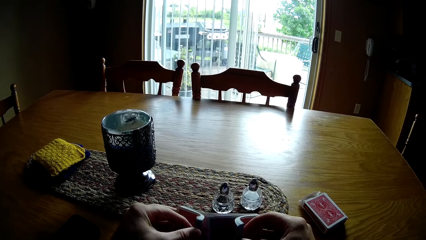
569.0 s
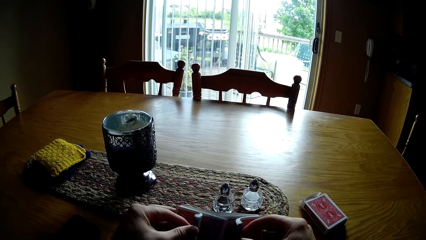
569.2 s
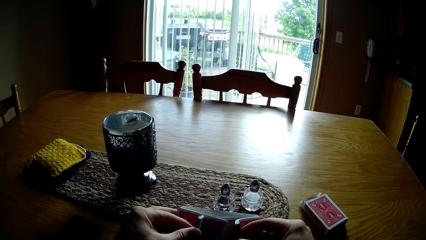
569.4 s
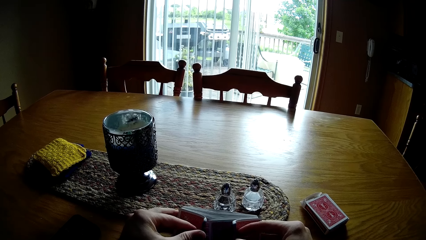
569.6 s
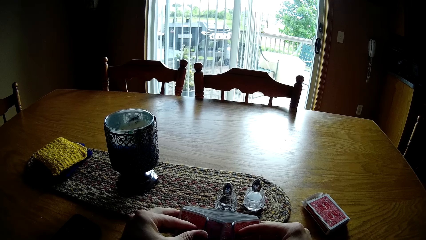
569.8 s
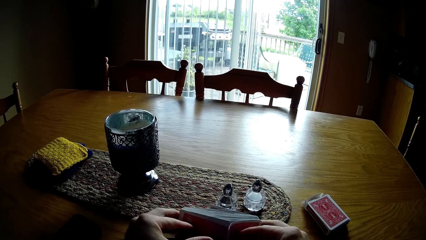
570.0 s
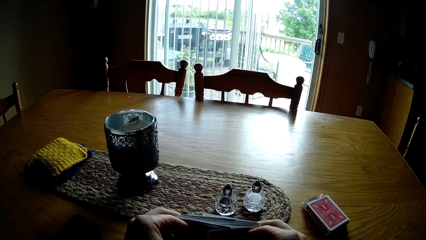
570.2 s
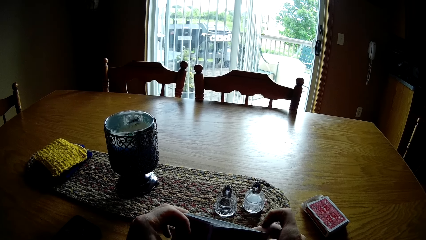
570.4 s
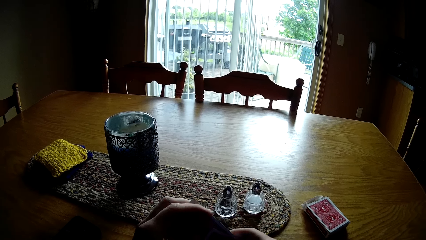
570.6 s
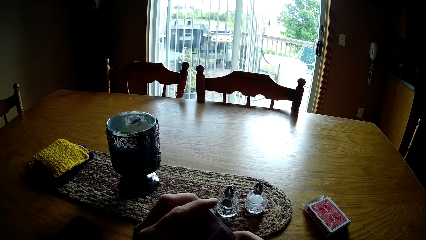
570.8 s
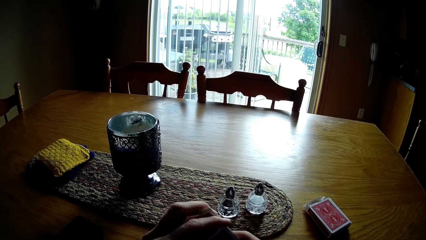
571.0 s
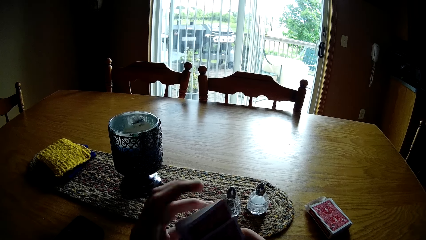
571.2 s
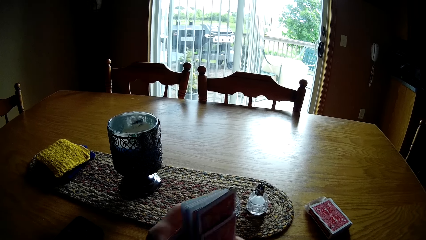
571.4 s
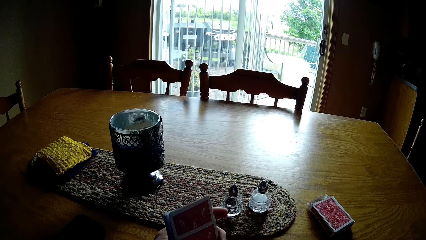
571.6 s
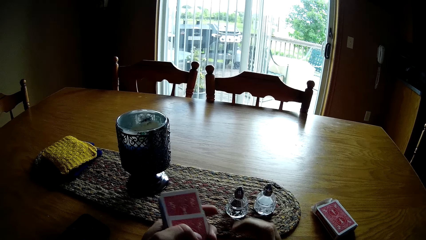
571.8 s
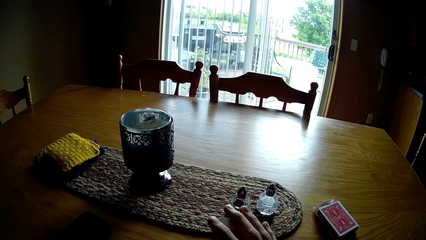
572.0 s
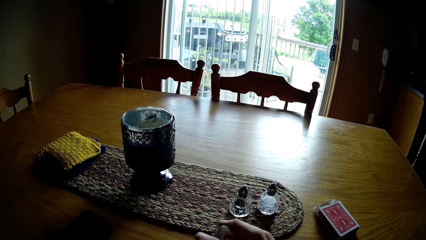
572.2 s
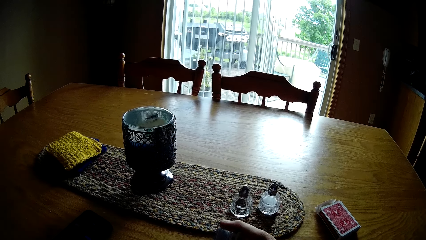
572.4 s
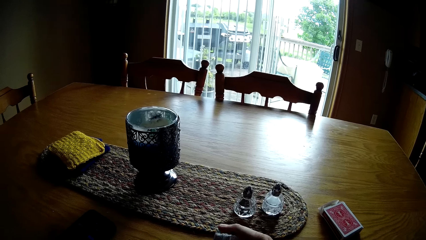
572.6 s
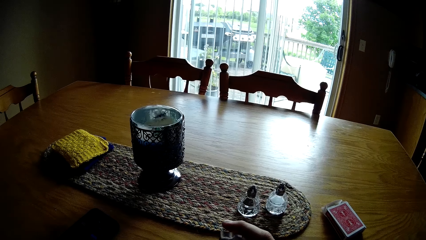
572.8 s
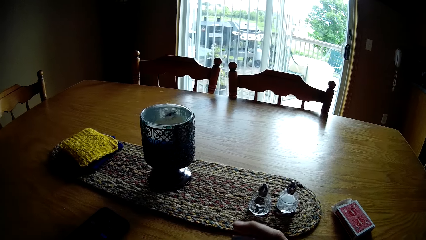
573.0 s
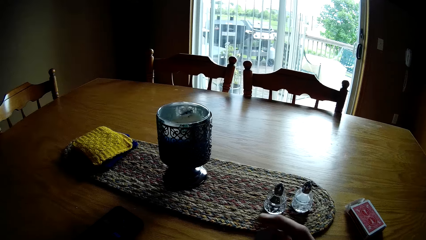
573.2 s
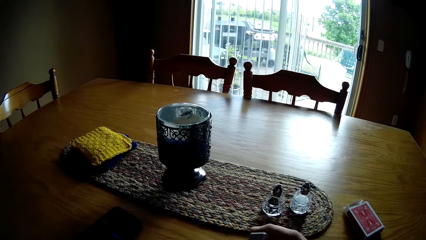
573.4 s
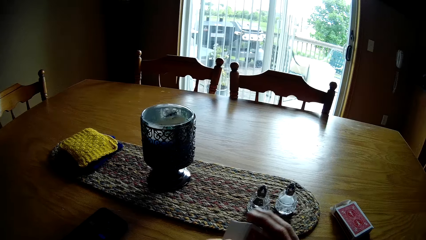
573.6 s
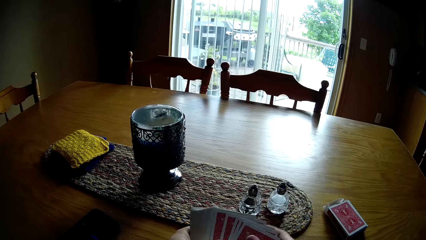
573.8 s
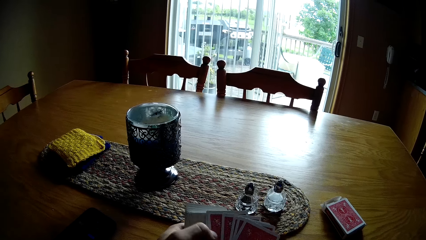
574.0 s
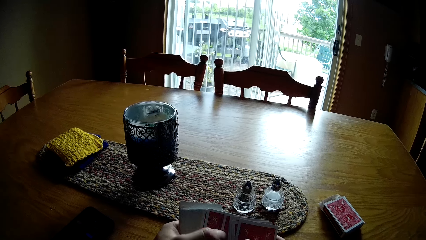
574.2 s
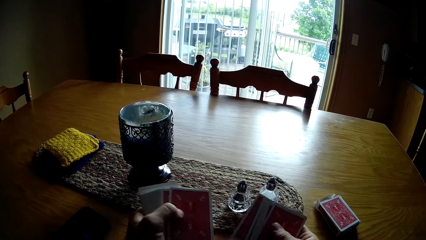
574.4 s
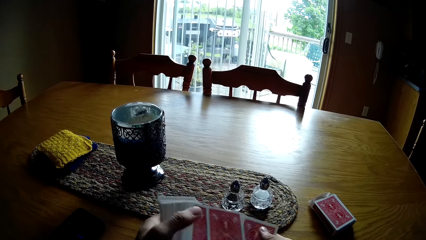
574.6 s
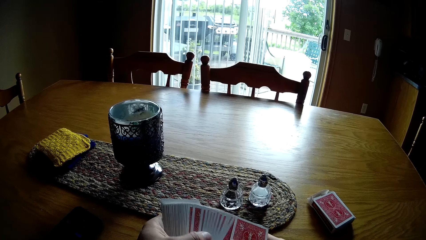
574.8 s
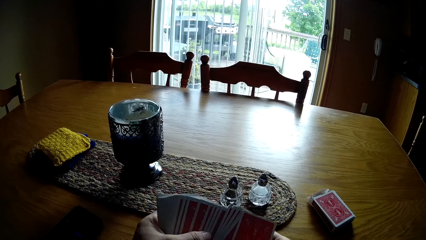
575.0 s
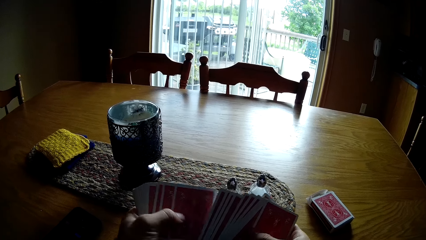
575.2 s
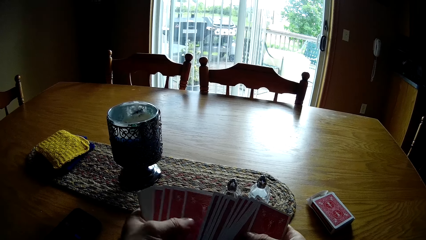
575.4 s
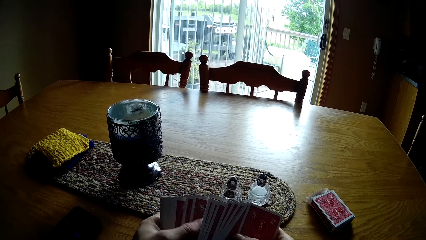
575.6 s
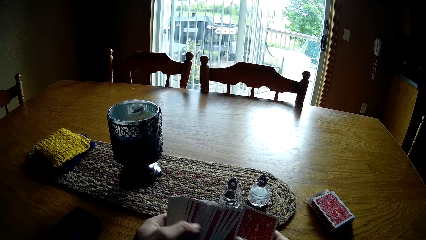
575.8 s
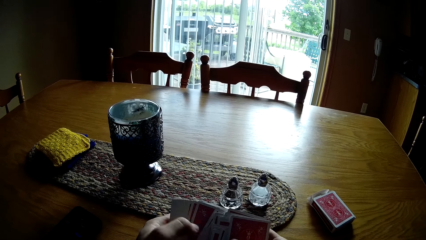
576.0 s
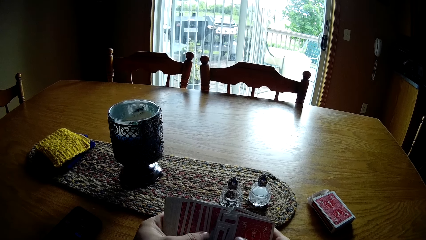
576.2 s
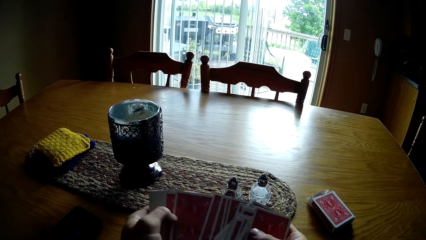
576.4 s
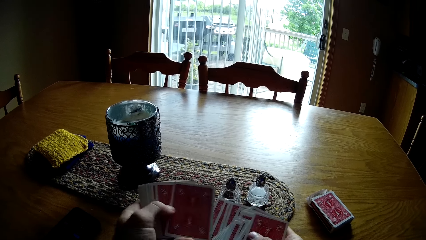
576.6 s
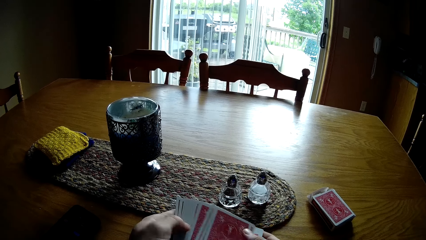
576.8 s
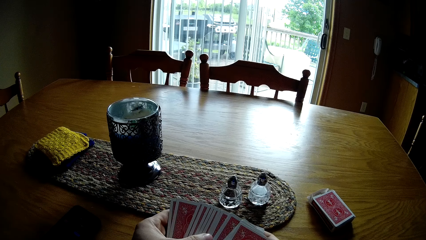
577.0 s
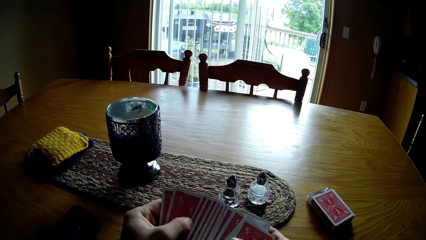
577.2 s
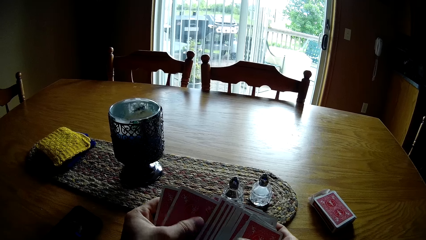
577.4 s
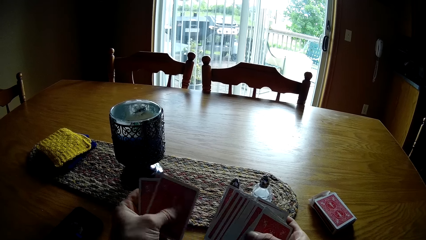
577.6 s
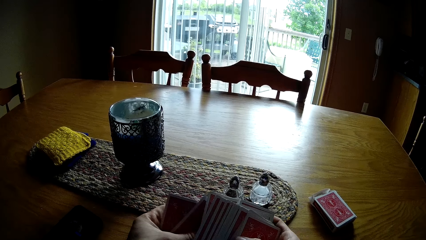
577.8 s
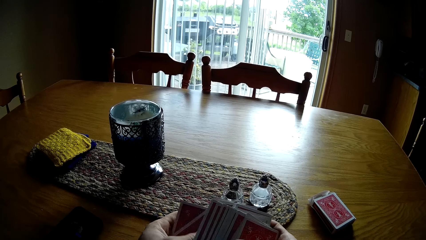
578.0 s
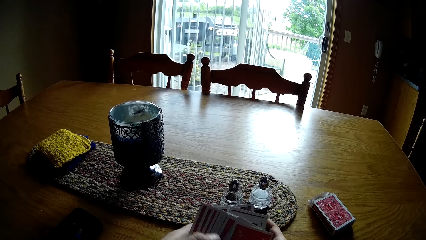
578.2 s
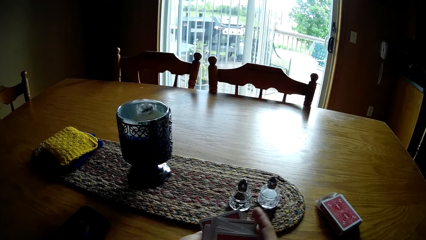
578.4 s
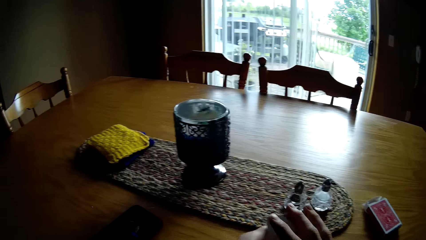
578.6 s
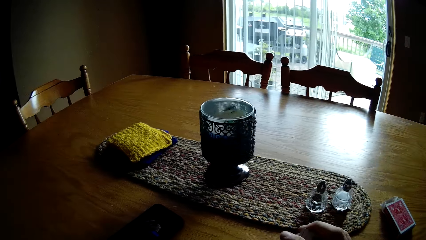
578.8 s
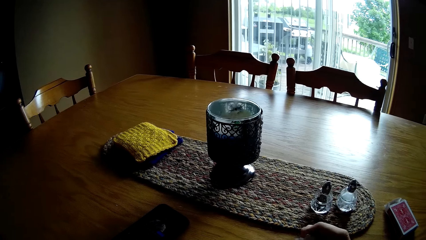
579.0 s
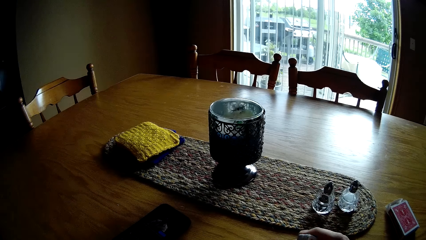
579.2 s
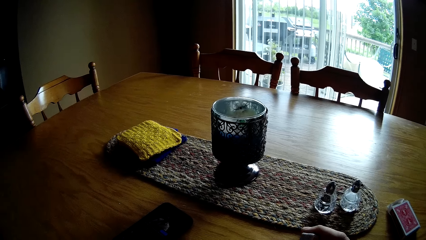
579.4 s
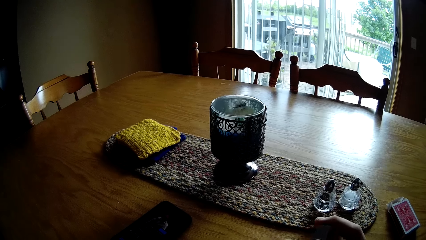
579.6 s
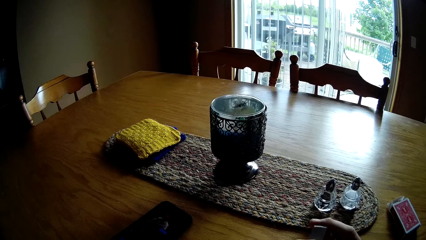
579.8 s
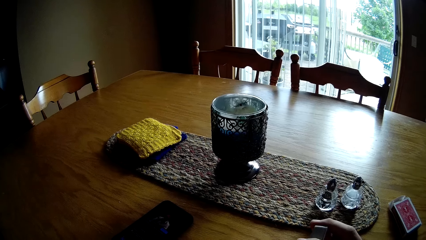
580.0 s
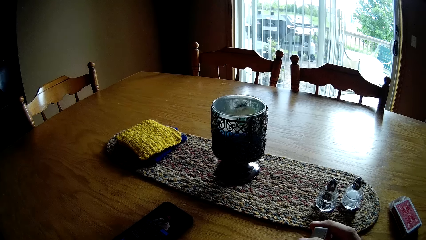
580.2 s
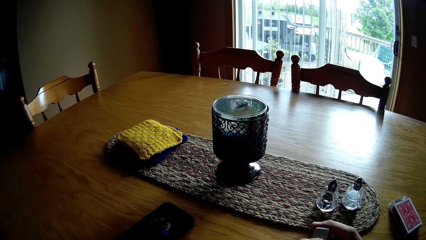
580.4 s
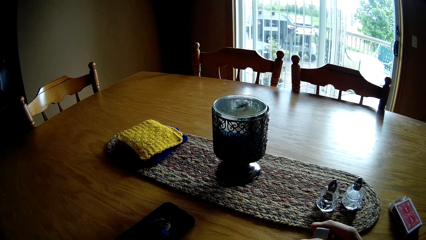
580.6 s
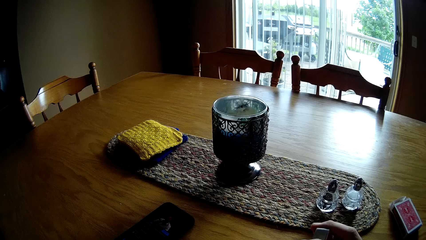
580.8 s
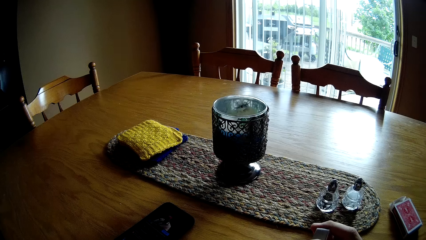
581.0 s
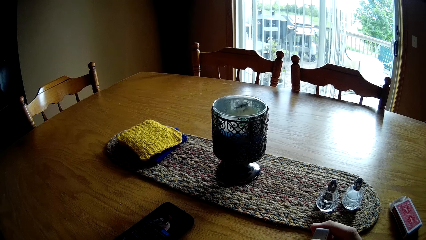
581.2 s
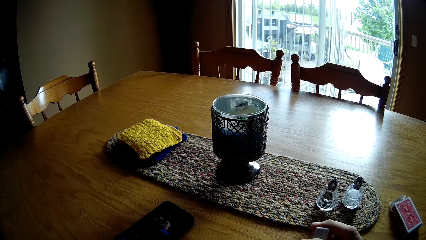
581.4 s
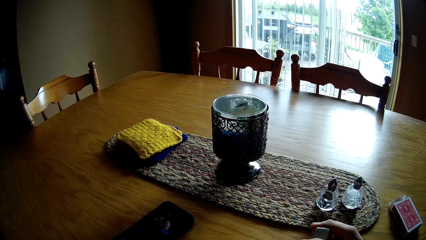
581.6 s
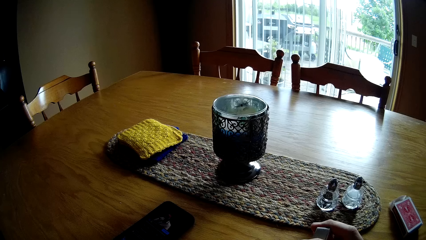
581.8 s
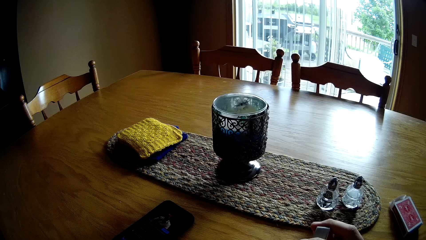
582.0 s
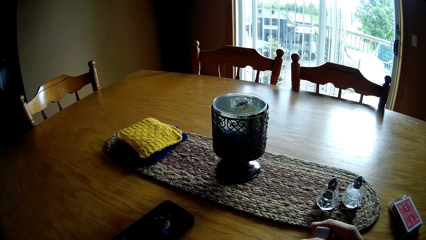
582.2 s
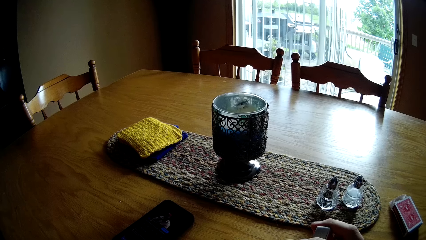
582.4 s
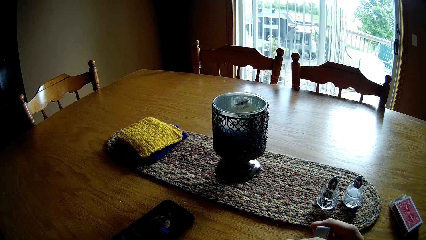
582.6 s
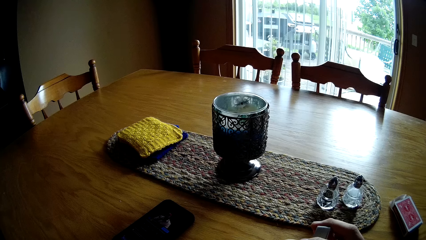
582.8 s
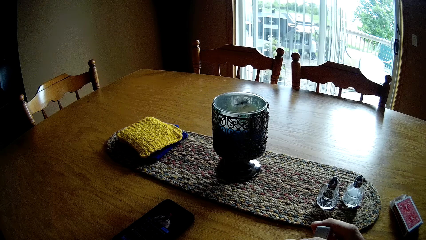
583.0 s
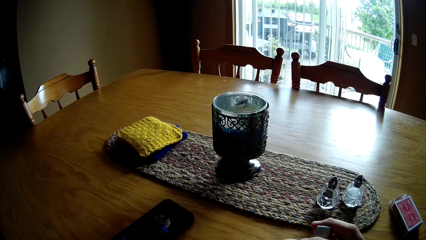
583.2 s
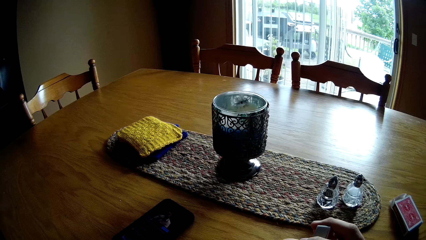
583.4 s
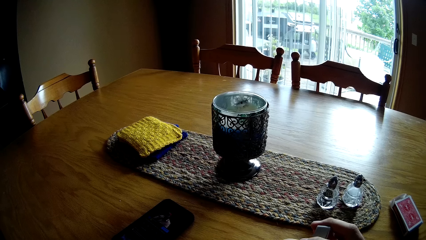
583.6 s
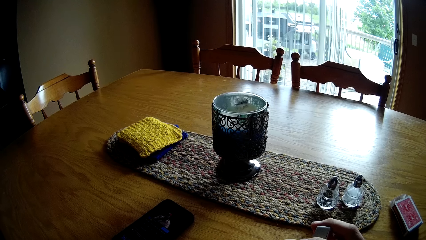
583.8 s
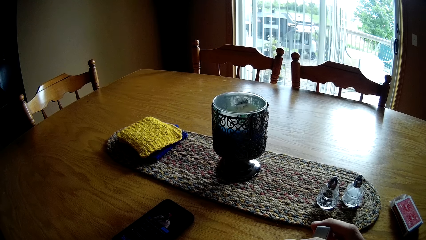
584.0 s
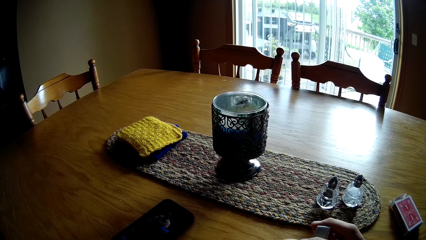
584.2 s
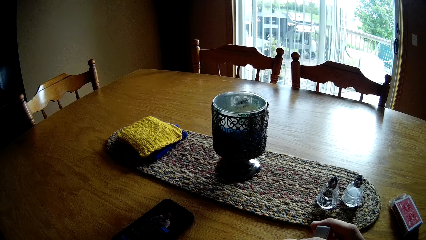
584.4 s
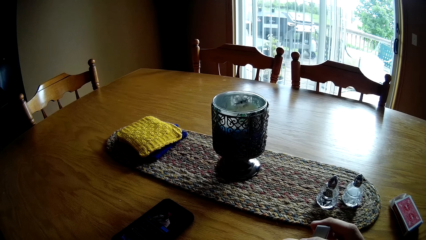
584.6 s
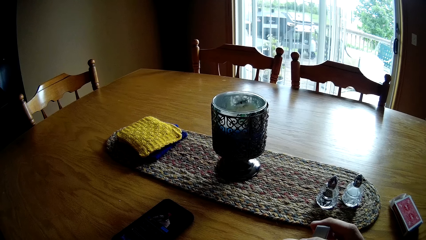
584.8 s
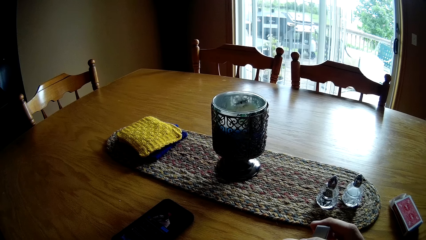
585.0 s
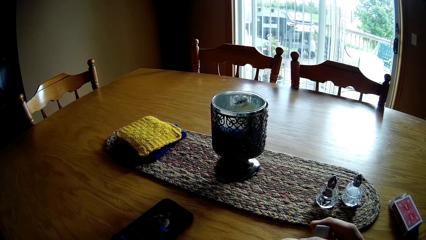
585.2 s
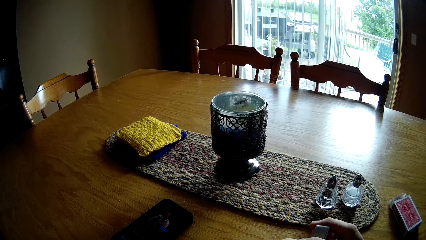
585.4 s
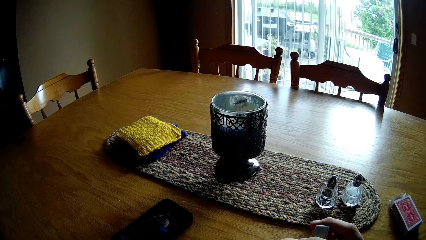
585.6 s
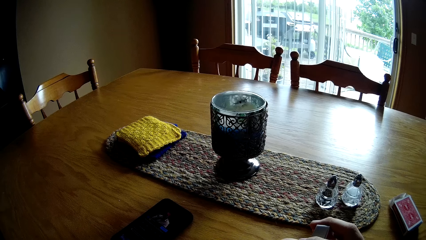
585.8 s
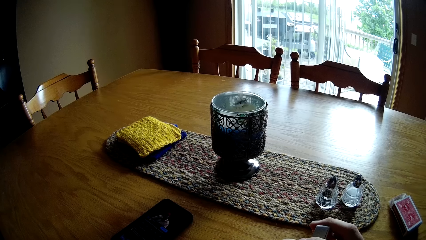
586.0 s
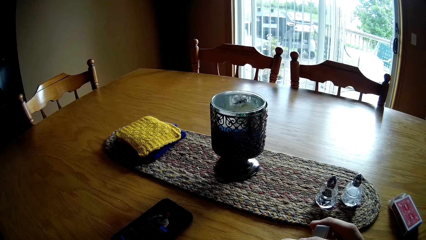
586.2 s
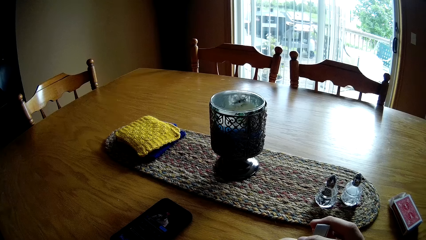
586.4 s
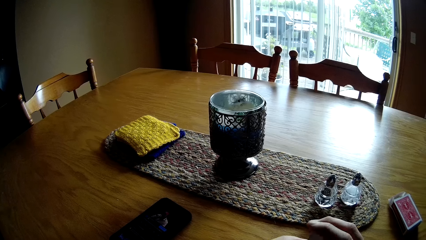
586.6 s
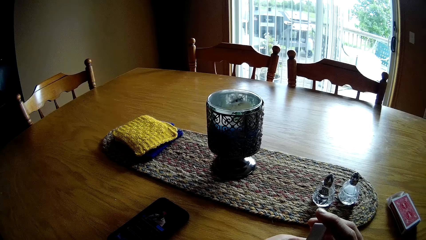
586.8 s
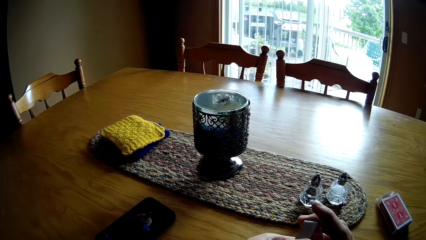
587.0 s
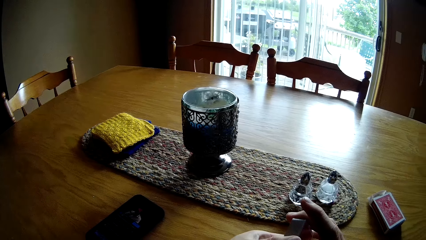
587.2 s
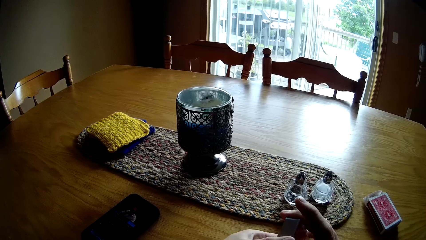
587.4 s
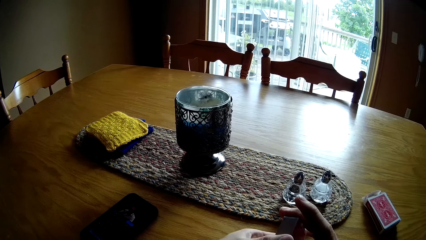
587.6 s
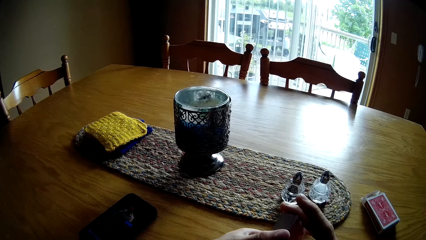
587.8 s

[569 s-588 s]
The camera wearer flips the cards. They turn the cards on with the hands. They spread the cards with the hands. They hold the cards.
